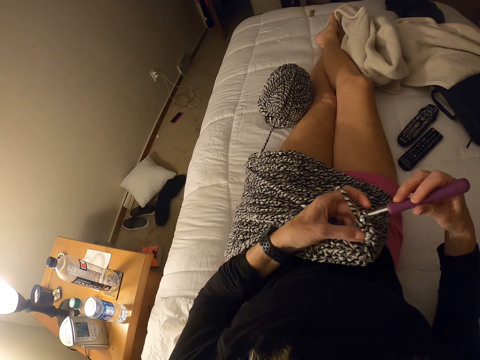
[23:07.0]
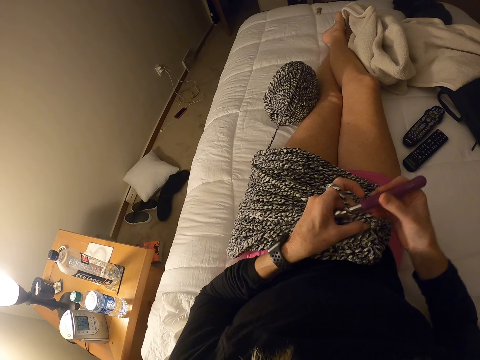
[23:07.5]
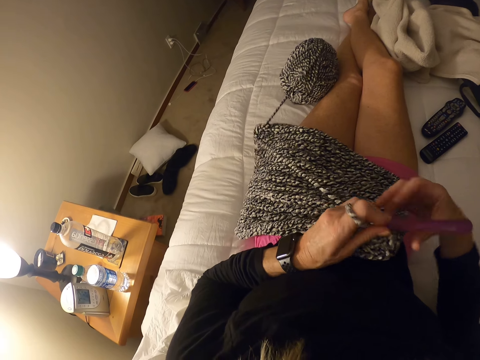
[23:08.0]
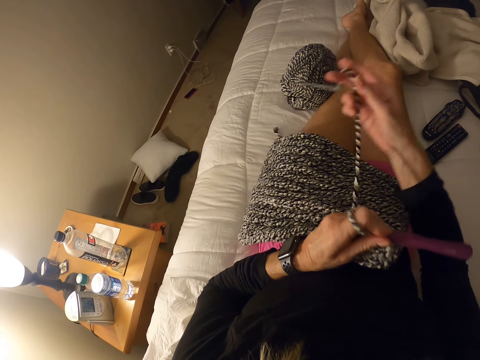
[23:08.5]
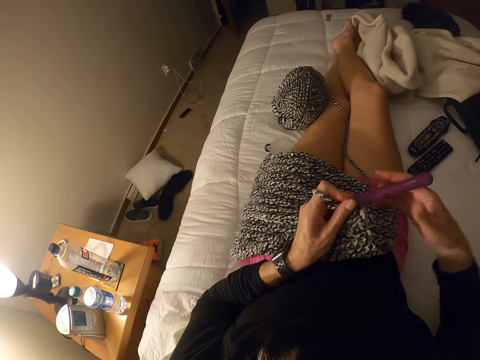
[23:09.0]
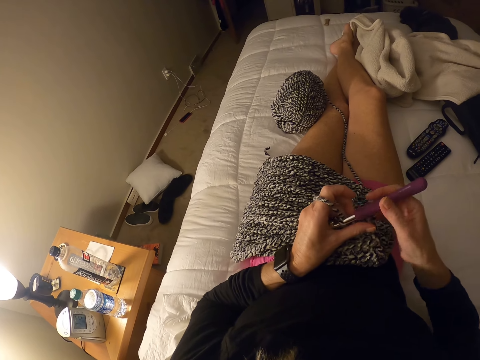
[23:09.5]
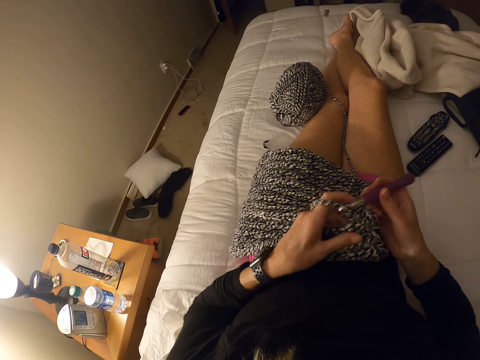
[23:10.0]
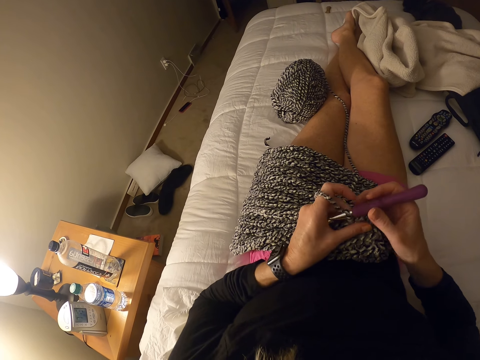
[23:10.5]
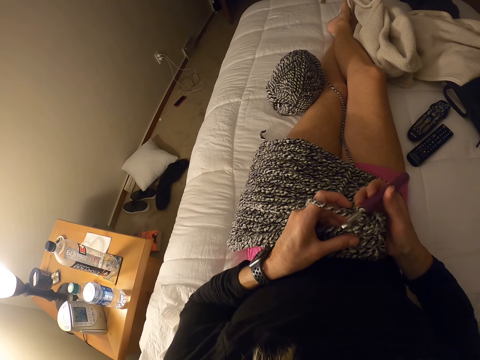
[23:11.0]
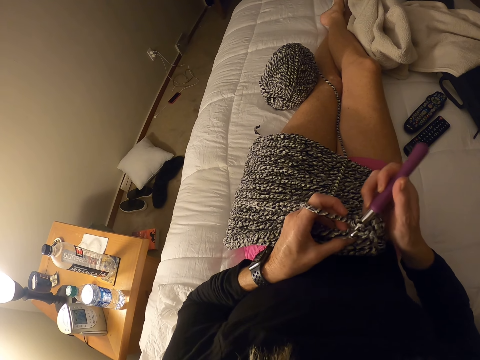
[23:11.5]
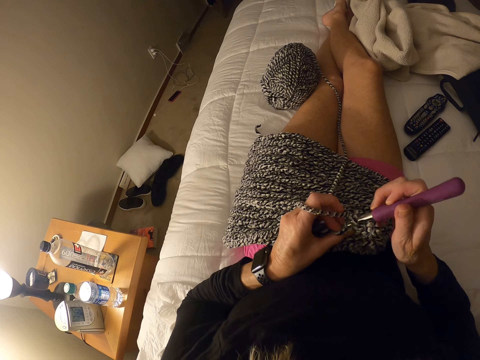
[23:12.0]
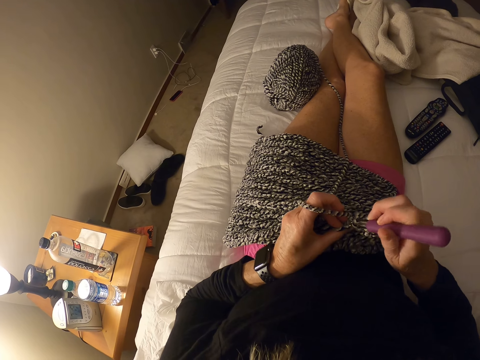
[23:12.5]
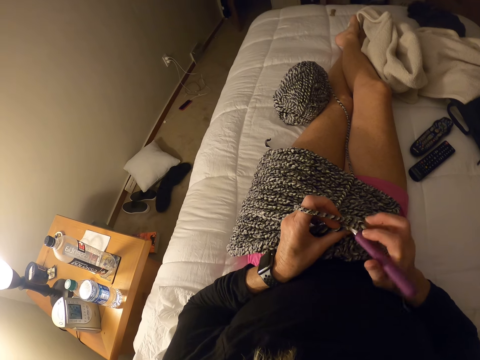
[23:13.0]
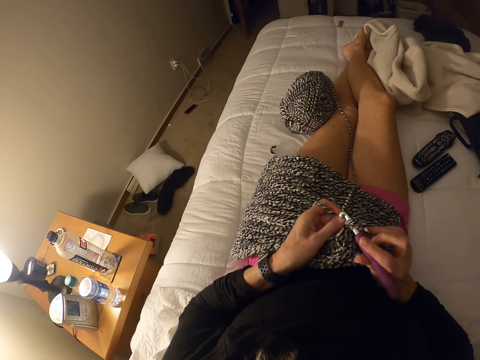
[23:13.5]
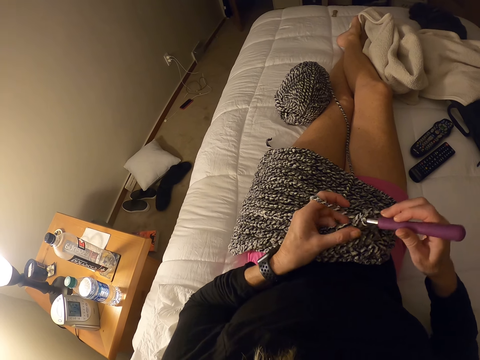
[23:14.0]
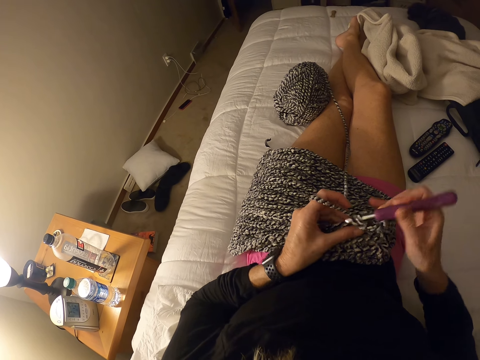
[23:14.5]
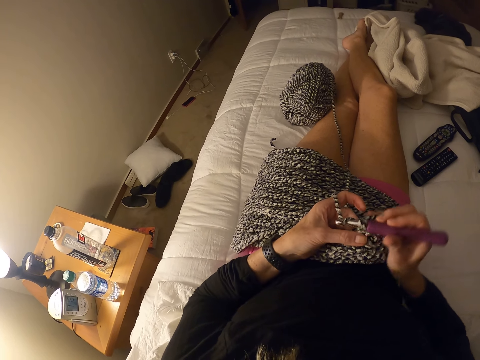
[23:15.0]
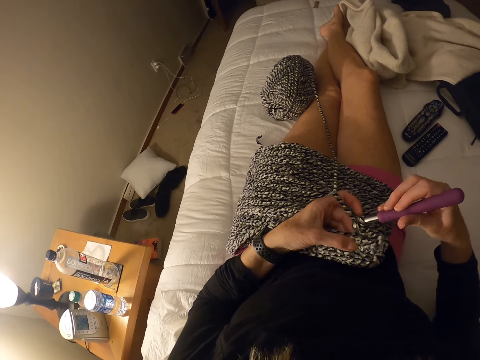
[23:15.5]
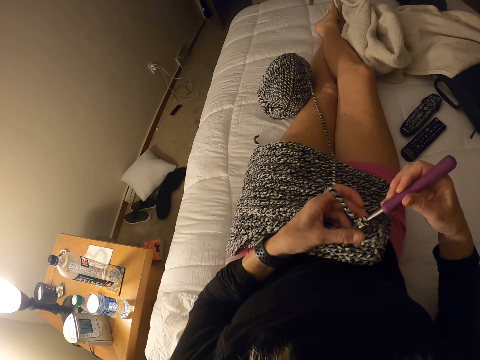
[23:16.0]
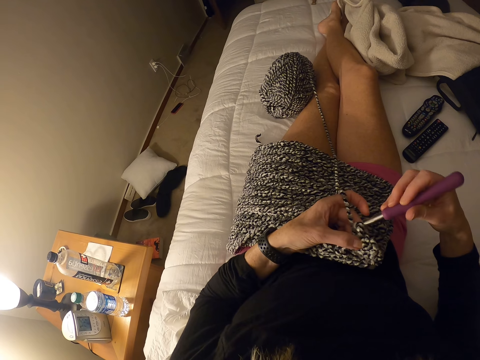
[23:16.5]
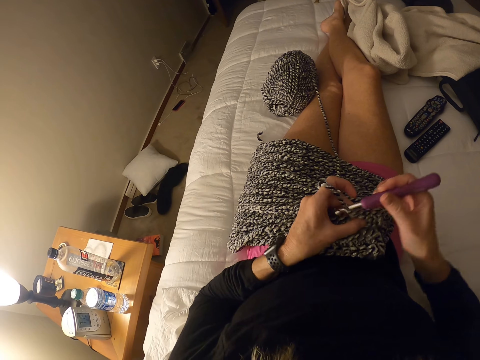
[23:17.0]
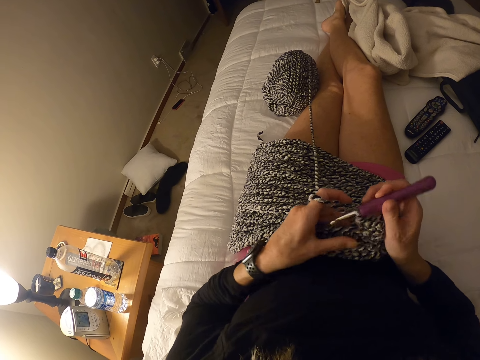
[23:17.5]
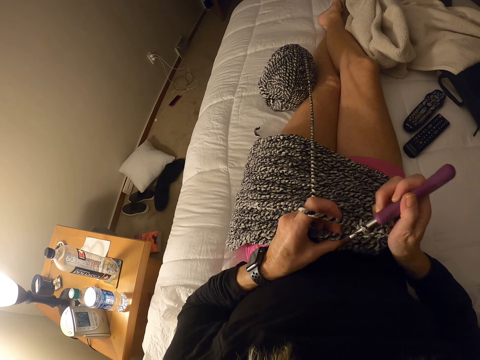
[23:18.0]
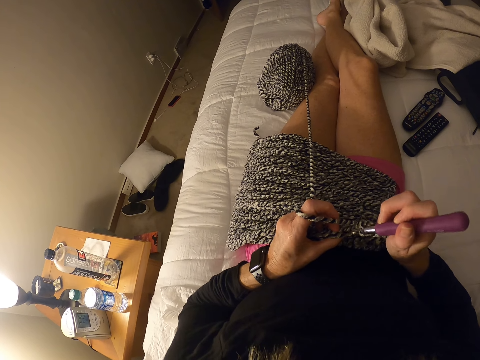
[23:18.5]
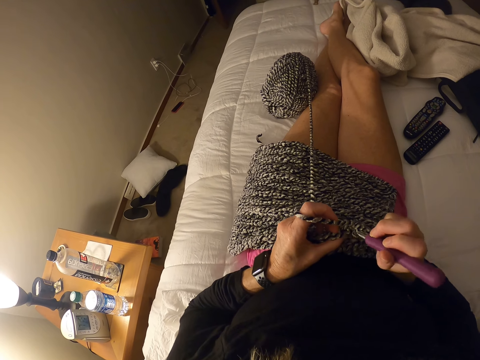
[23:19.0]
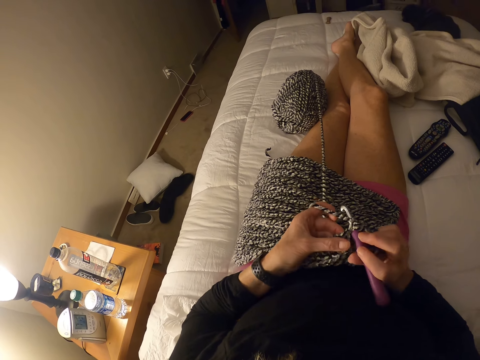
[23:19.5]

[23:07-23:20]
The camera wearer pulls knitting yarn. They knit a garment using a knitting needle.

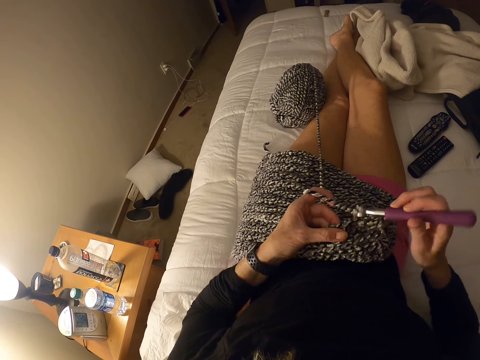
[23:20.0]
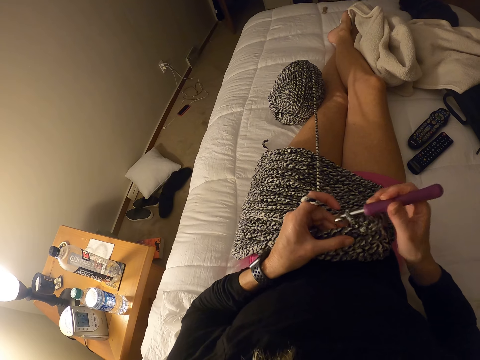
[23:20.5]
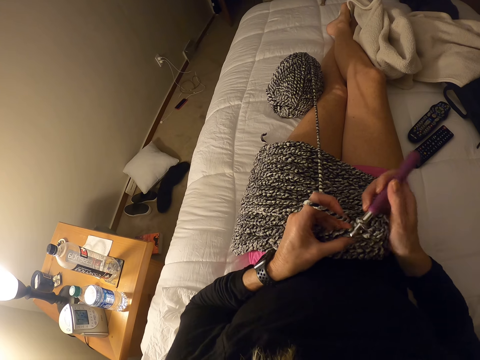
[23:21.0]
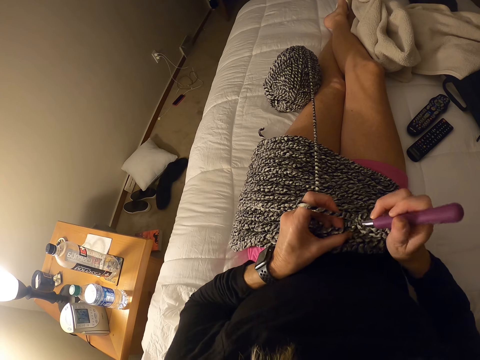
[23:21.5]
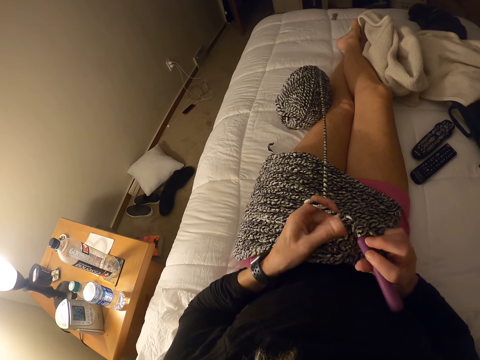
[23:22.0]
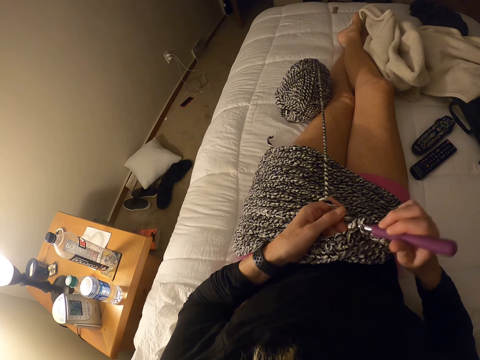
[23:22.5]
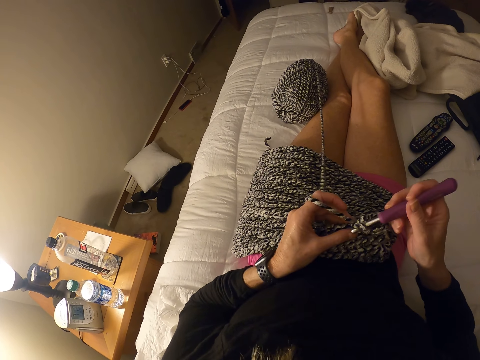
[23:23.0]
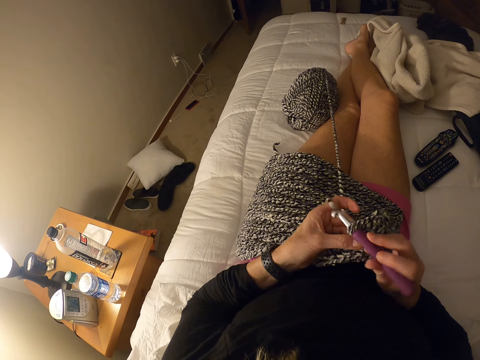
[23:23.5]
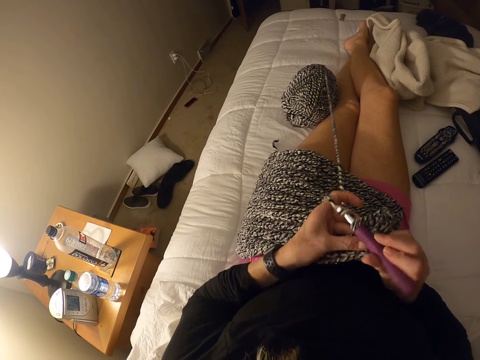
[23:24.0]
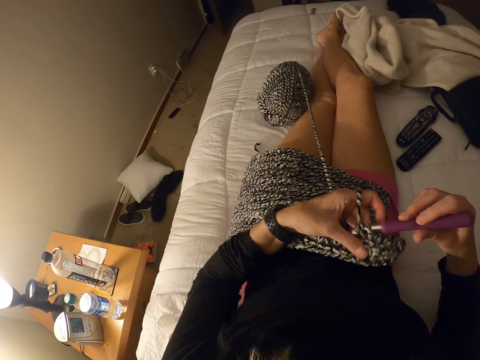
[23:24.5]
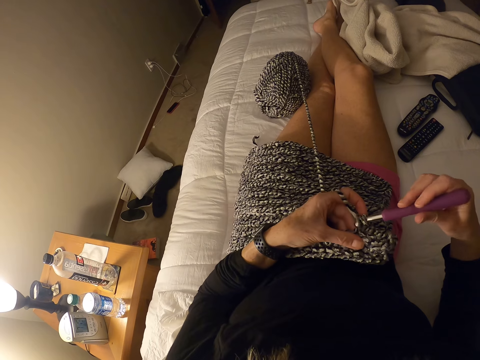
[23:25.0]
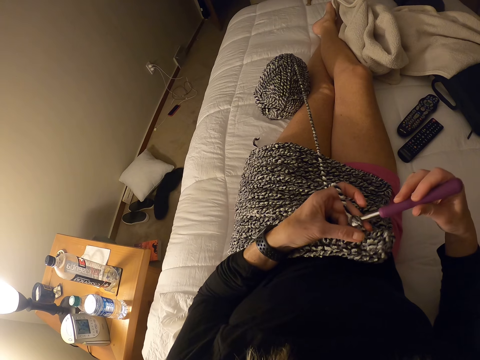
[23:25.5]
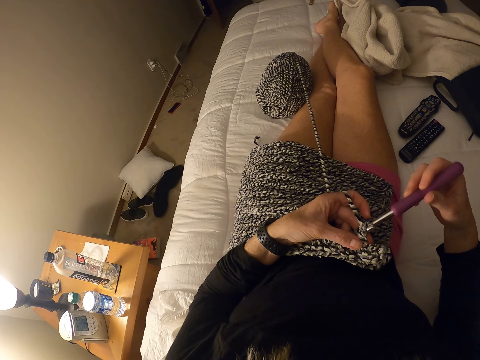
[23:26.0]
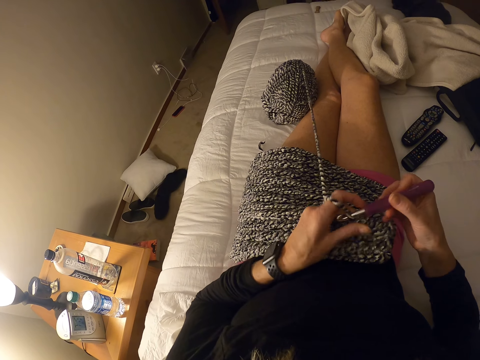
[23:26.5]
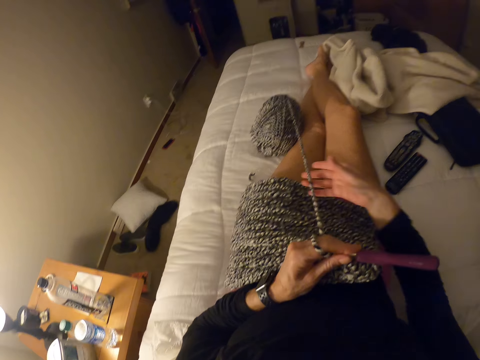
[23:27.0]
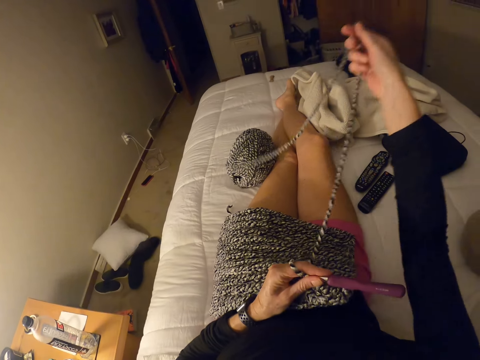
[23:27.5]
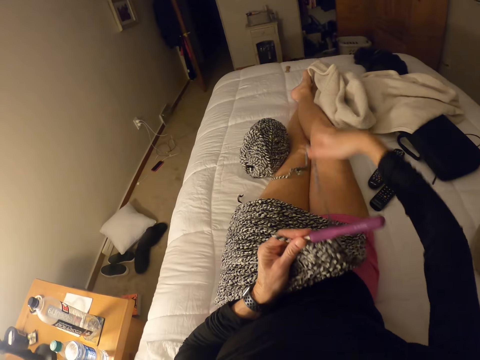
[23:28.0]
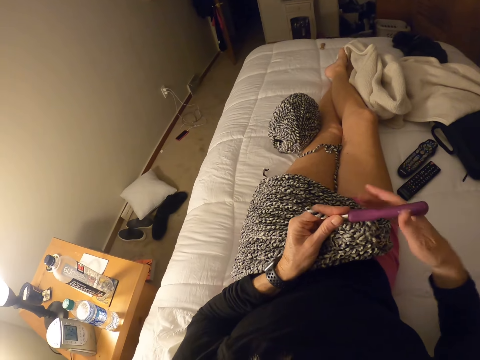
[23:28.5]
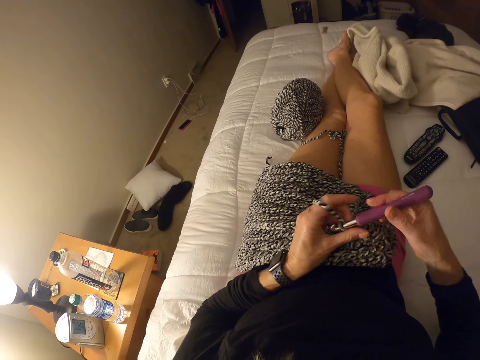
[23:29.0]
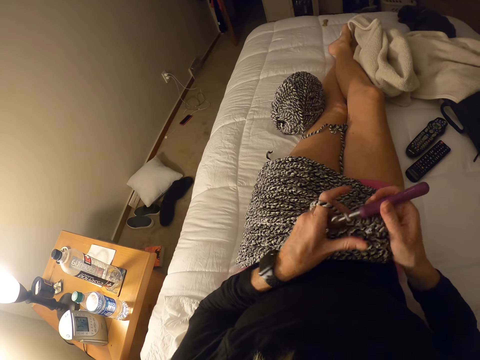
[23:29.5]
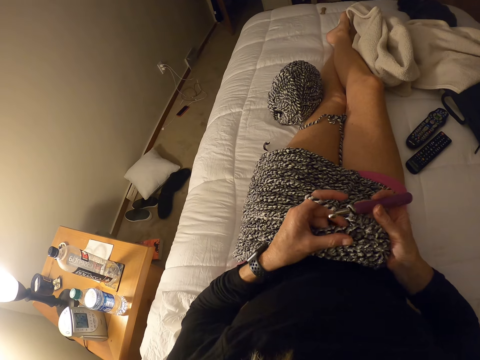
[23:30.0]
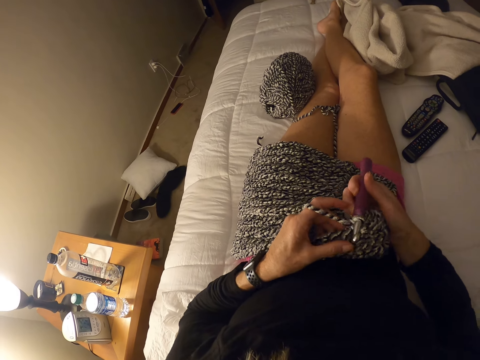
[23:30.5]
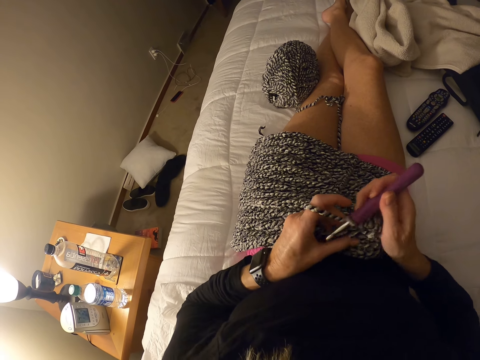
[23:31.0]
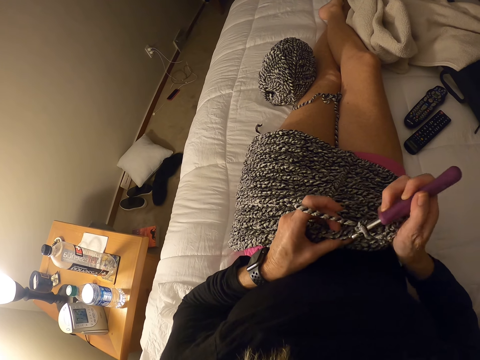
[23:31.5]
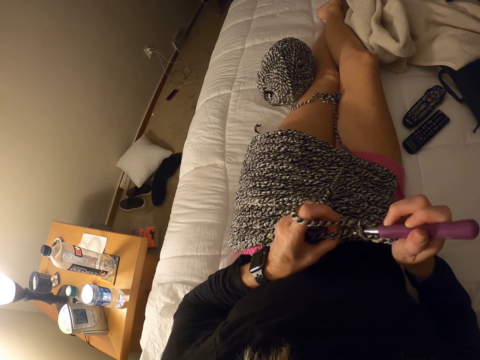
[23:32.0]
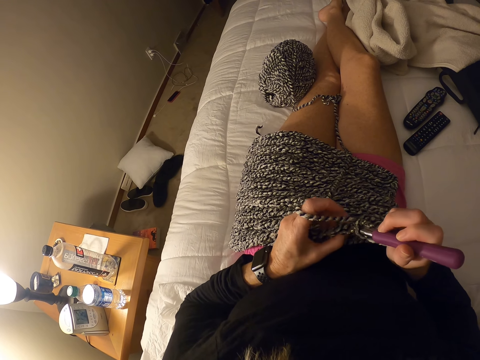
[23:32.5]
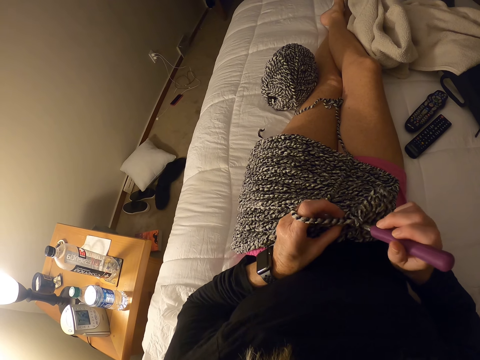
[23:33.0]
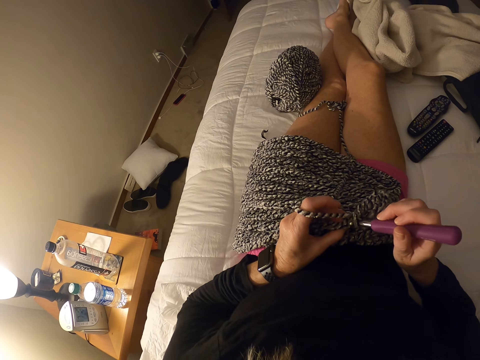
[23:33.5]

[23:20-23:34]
The camera wearer pulls knitting yarn with the right hand. They knit a garment using a knitting needle.
